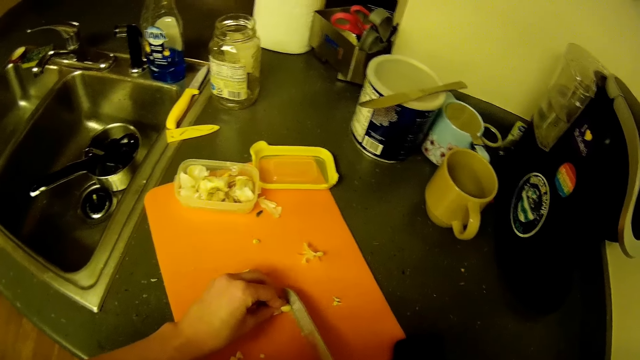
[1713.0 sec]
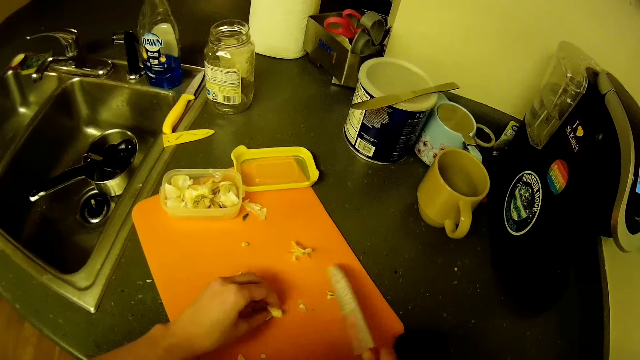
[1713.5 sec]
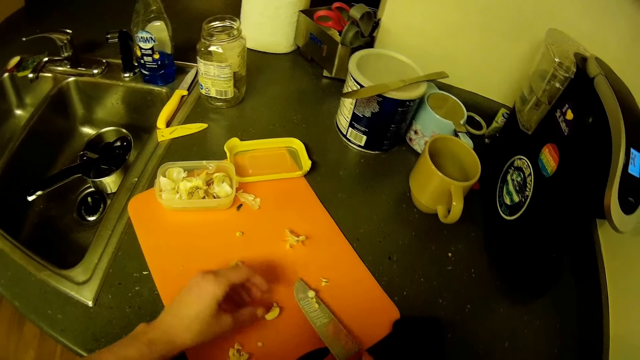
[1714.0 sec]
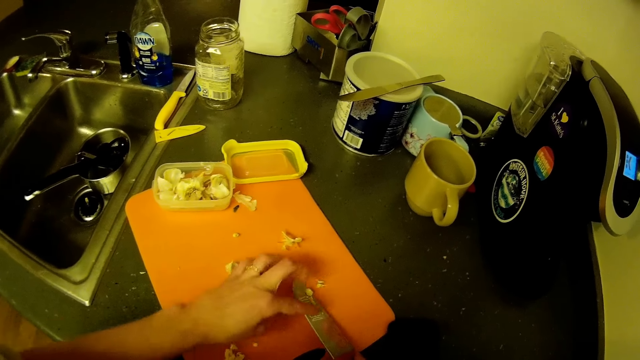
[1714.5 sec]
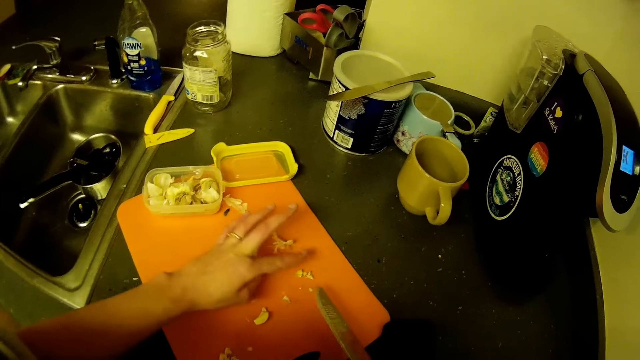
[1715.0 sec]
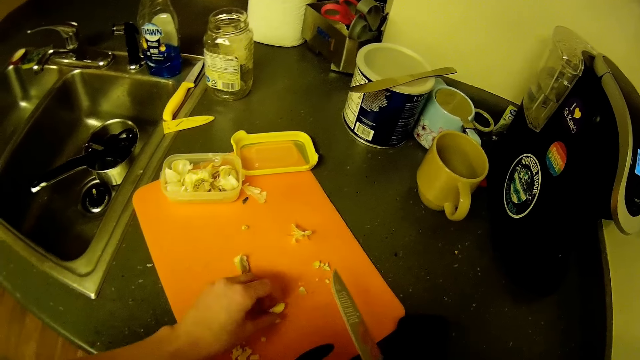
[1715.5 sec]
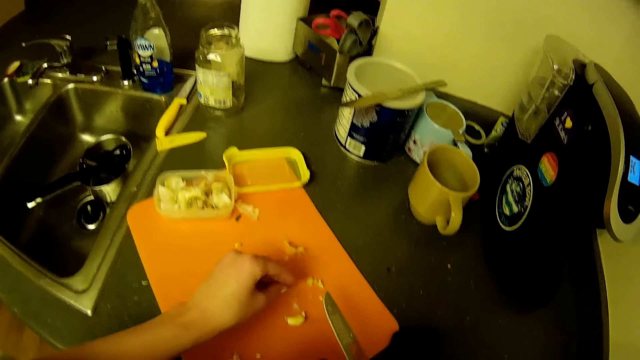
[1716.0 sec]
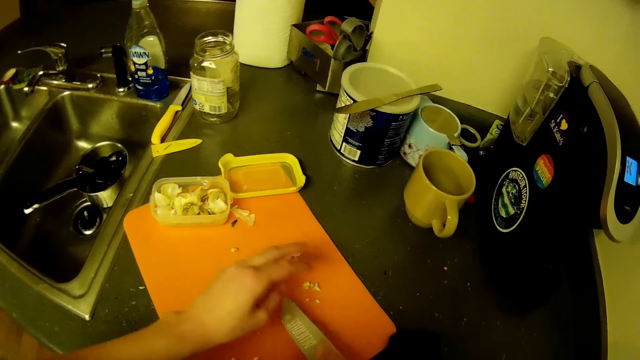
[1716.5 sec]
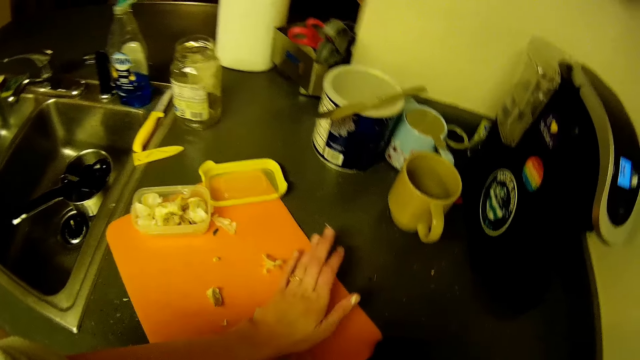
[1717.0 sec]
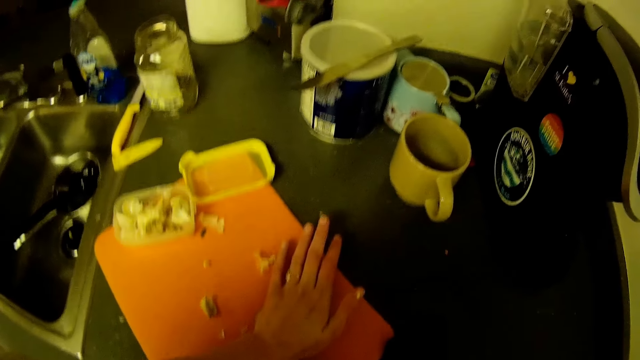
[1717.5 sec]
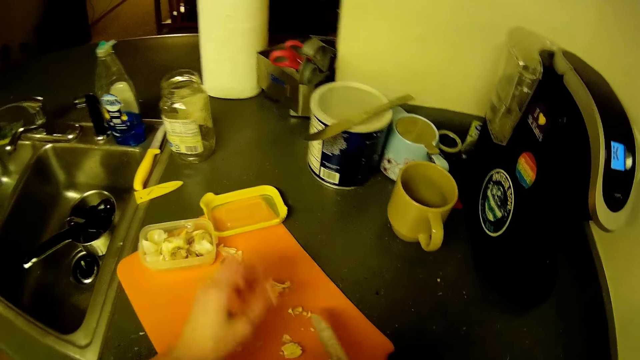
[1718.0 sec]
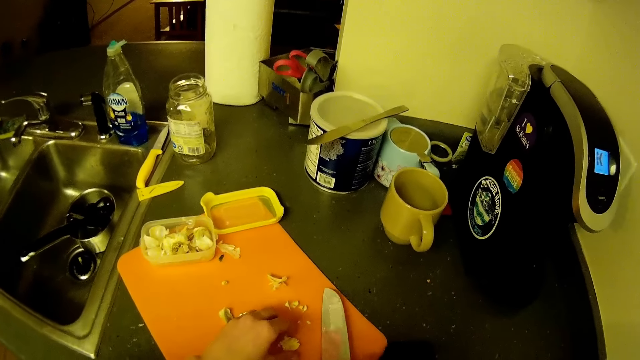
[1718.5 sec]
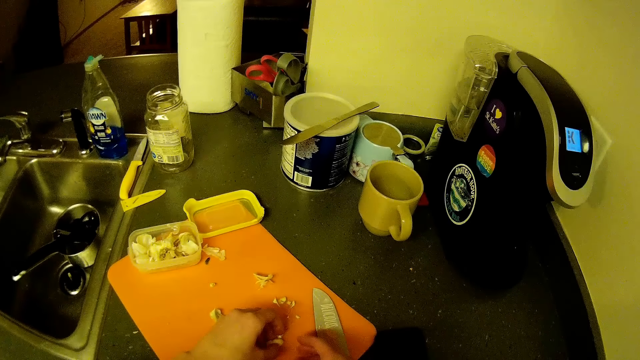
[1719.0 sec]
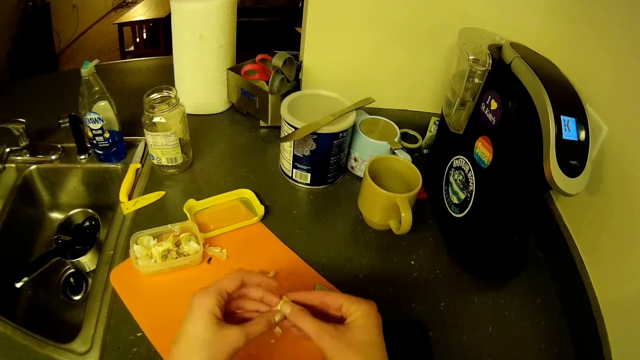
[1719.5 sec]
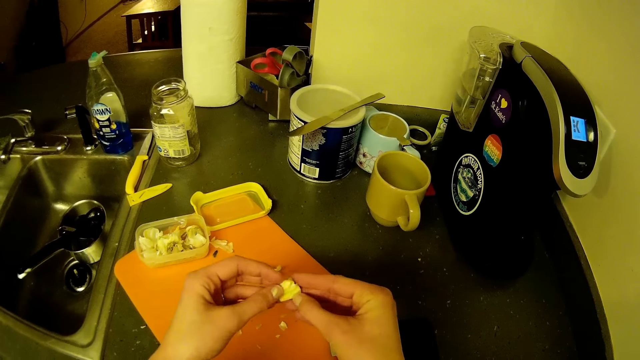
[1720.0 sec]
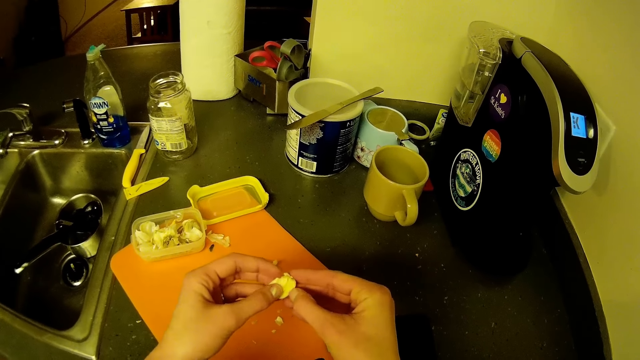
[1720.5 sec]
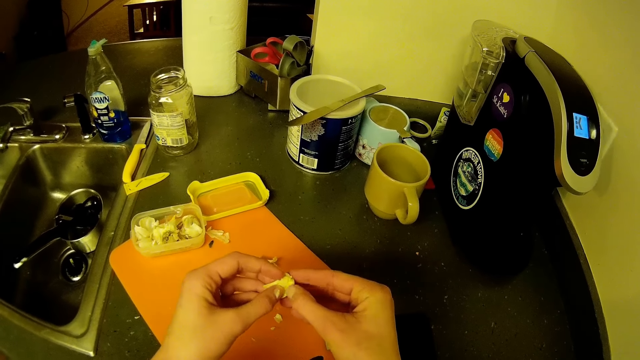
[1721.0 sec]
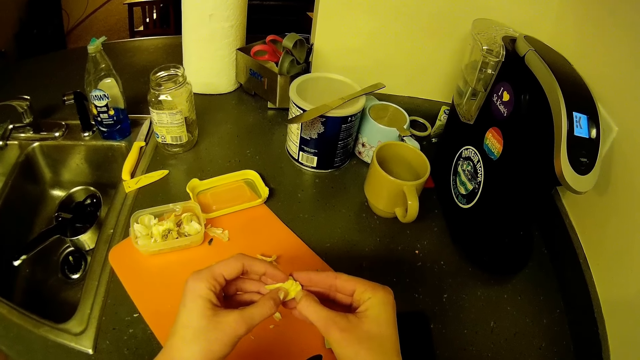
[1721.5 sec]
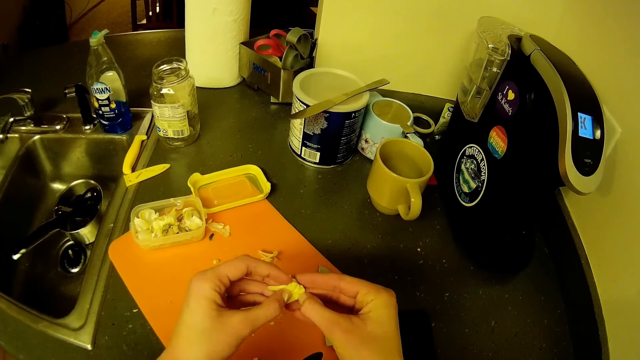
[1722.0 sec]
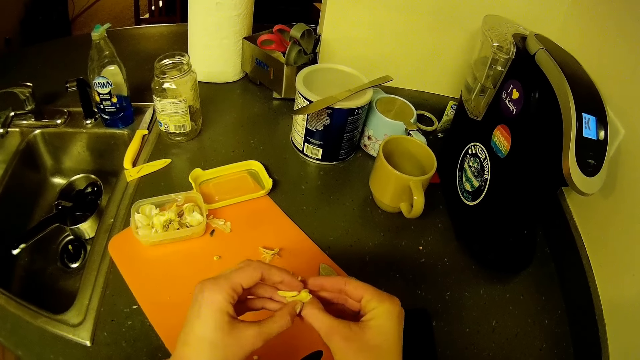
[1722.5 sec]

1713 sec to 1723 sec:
The camera wearer removes the end of the clove of garlic on the knife in her right hand with her left hand. She wipes the knife. She touches the garlic. She moves the clove of garlic on the chopping board with her left hand. She crushes the clove of garlic with her hands. She presses the knife onto the garlic. She picks a crushed garlic with both hands from the chopping board. She peels the garlic.

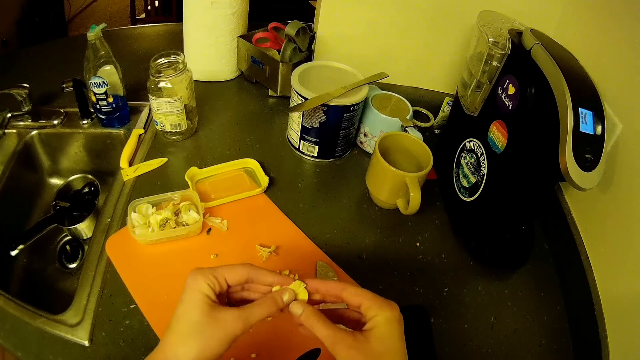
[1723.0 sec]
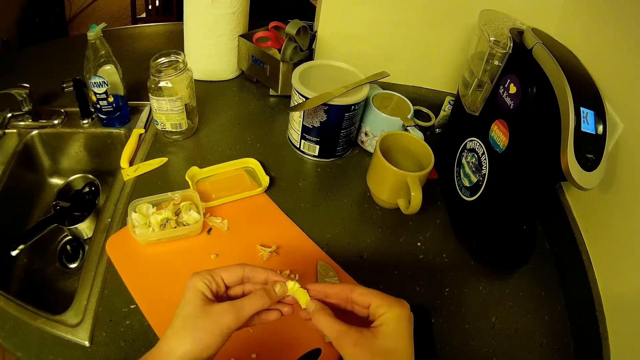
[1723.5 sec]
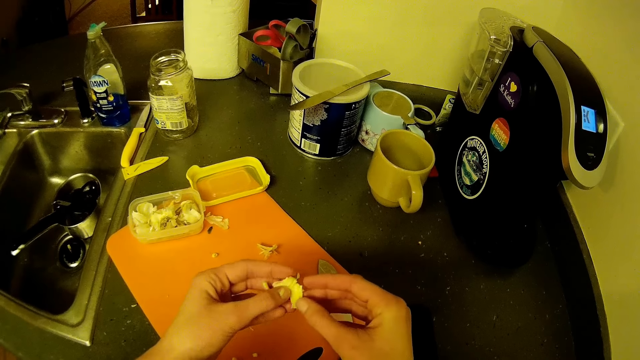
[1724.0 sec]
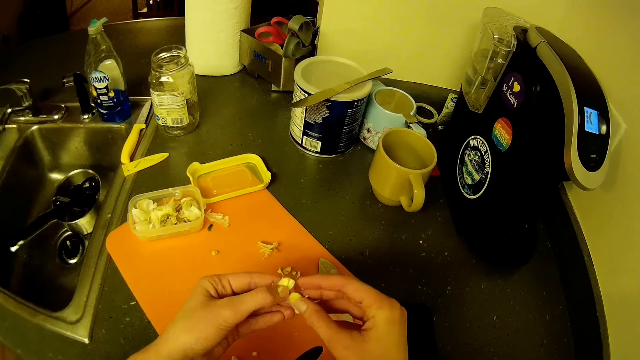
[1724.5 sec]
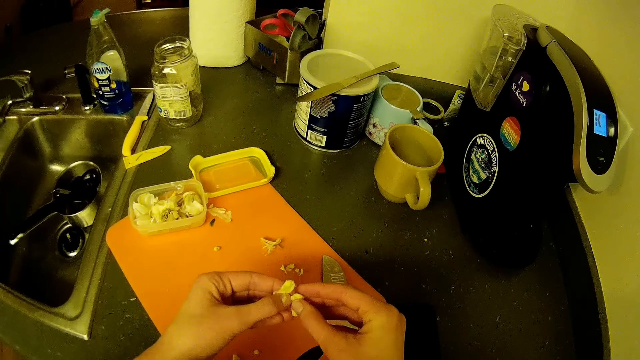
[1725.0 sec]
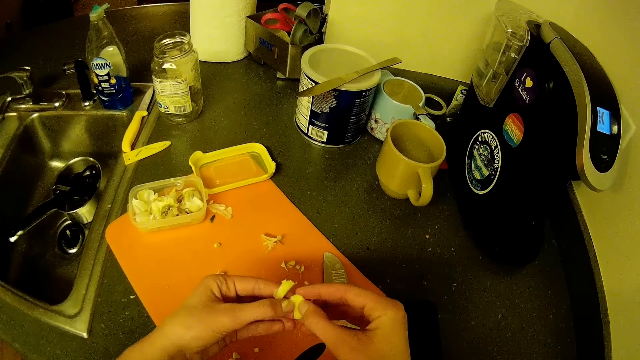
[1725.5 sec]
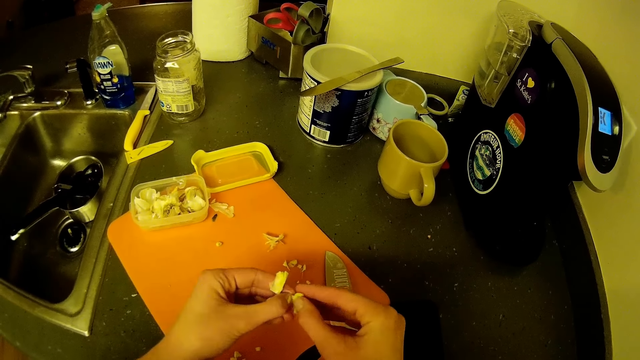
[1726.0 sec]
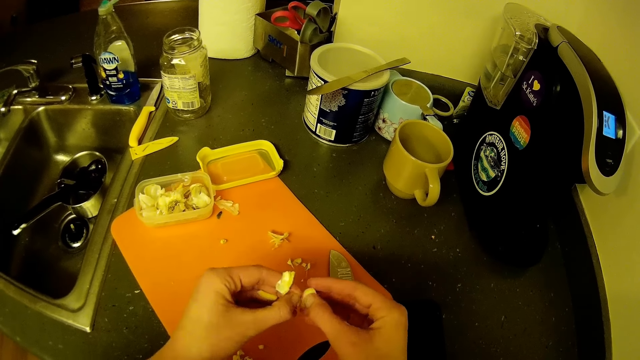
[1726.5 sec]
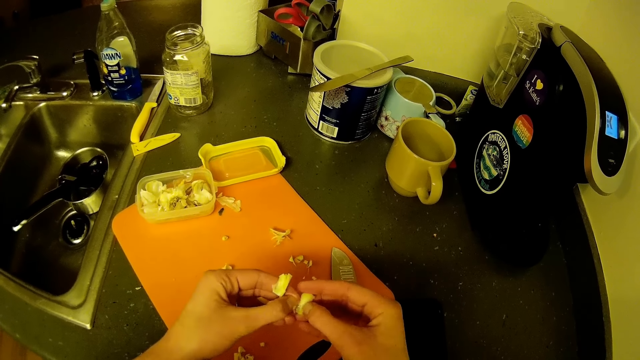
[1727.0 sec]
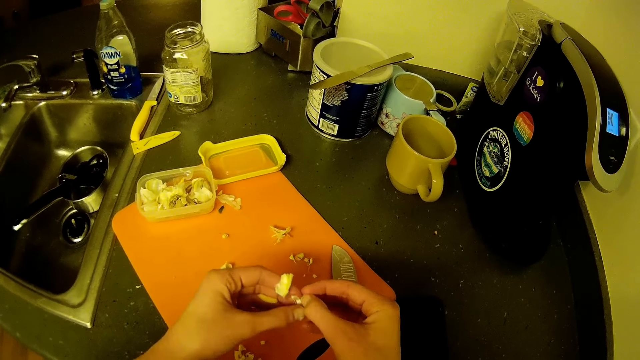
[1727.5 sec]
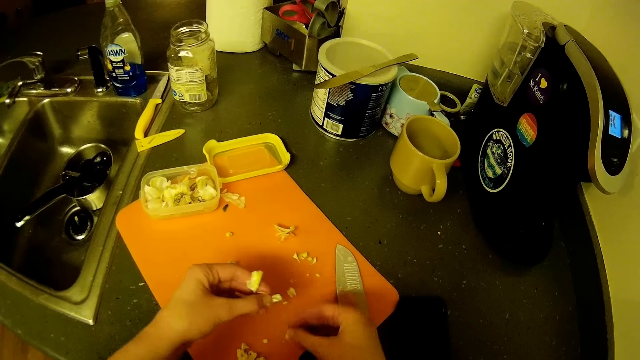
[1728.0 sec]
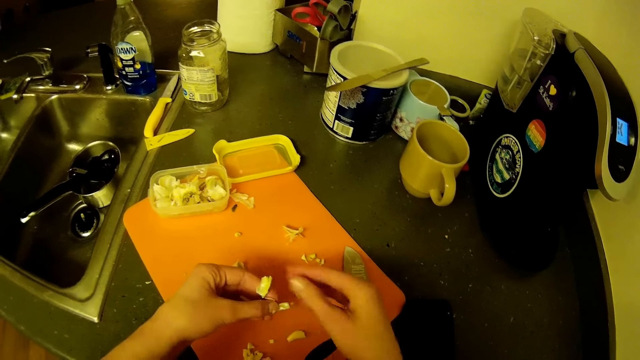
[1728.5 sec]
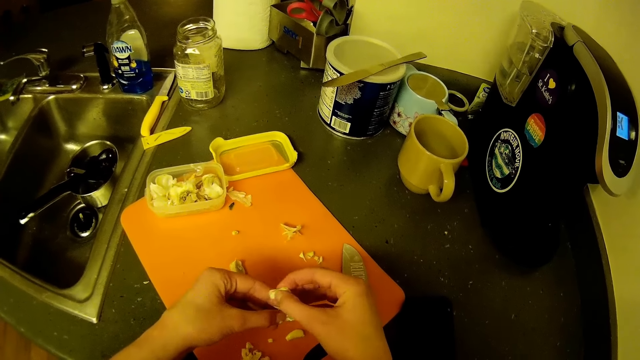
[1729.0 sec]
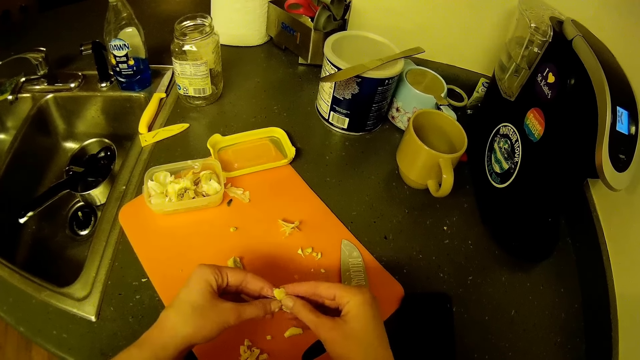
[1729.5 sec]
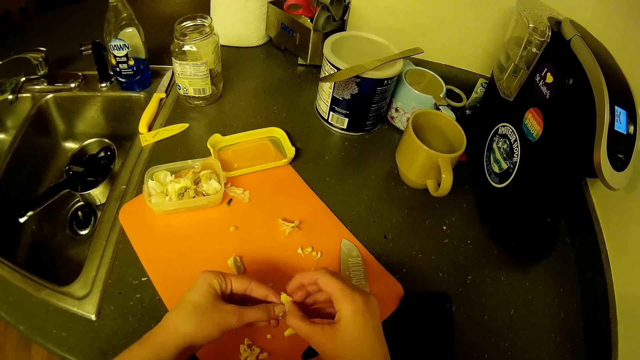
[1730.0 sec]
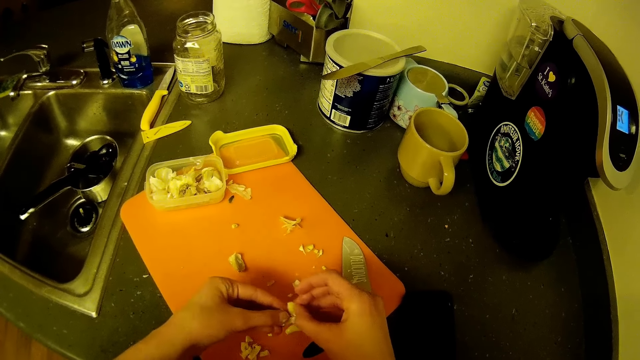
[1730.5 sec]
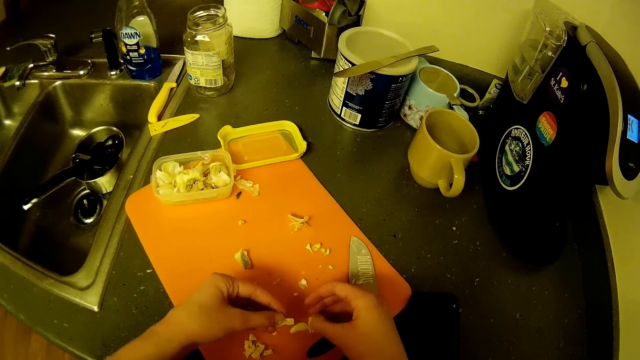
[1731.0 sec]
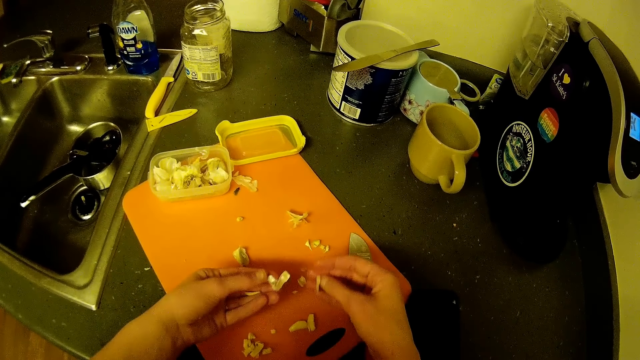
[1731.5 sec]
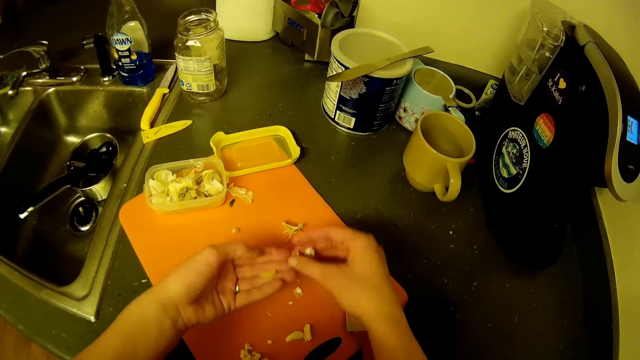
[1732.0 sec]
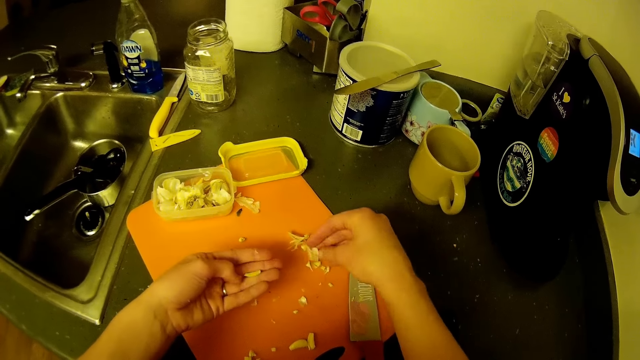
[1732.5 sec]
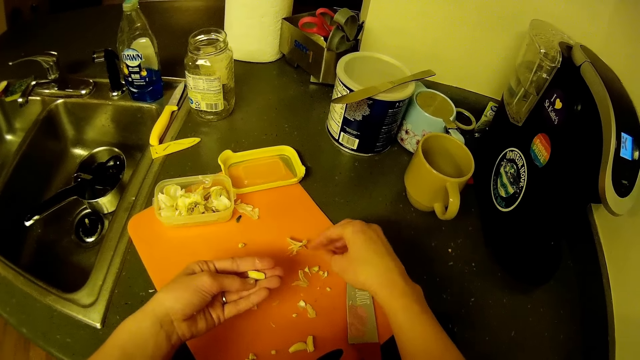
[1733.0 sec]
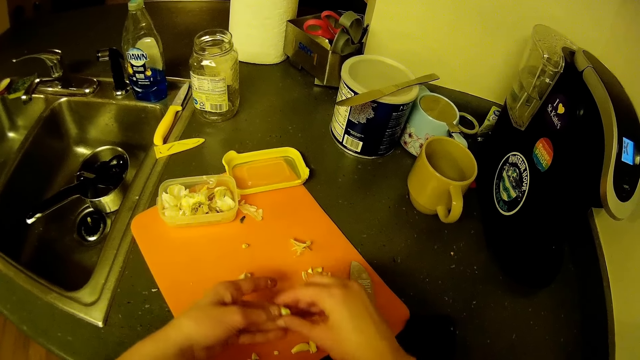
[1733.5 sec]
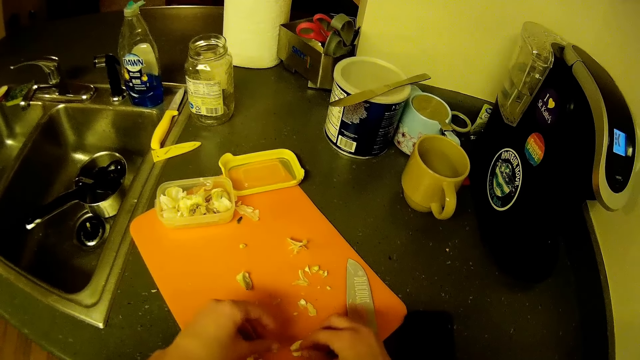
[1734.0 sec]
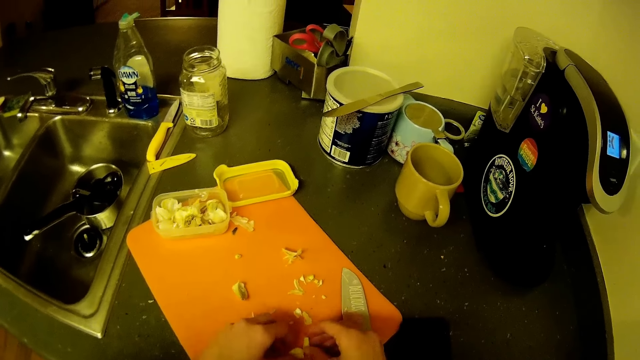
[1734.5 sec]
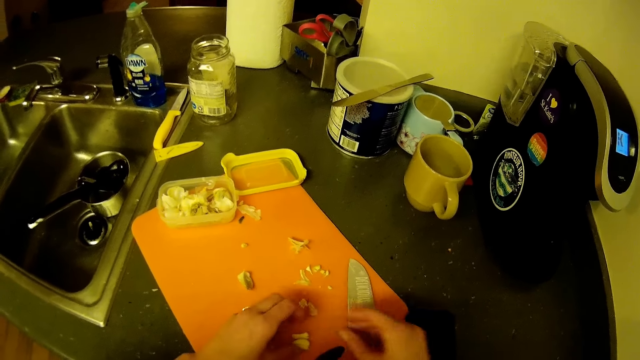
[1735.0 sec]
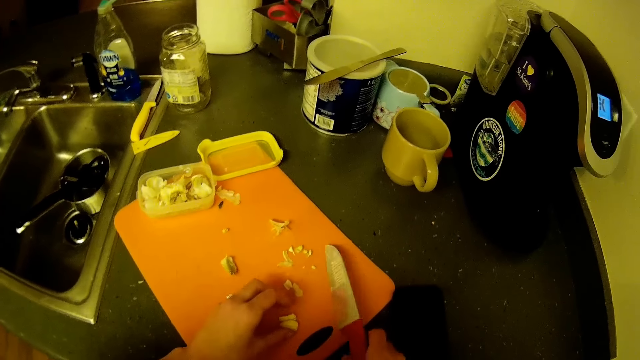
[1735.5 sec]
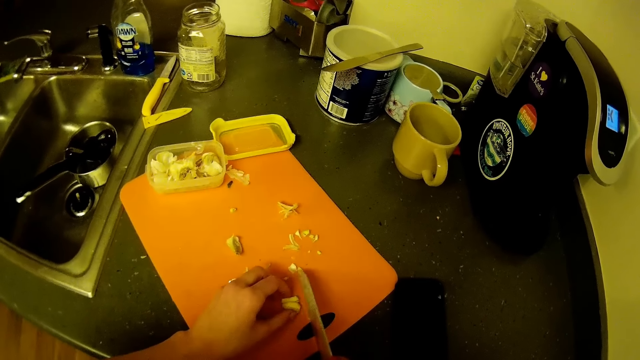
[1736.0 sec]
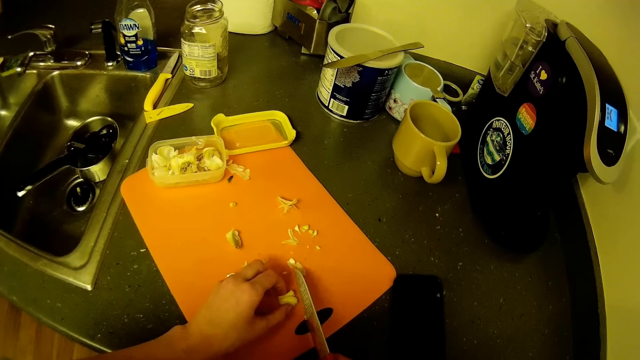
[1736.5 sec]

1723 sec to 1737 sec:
The camera wearer removes a skin from the crushed garlic with her hands. She places the crushed garlic in her right hand on the chopping board. She places it again. She drops the skin of the crushed garlic on the chopping board with her right hand. She drops the crushed garlic in her right hand on the chopping board. She collects the garlic on the chopping board. She picks up the knife from the chopping board with her right hand. She chops the garlic on the chopping board with the knife in her right hand.
